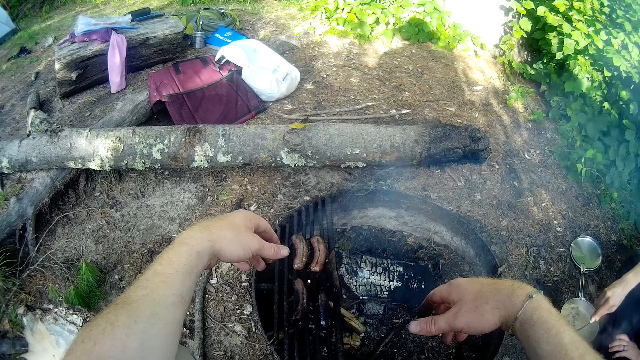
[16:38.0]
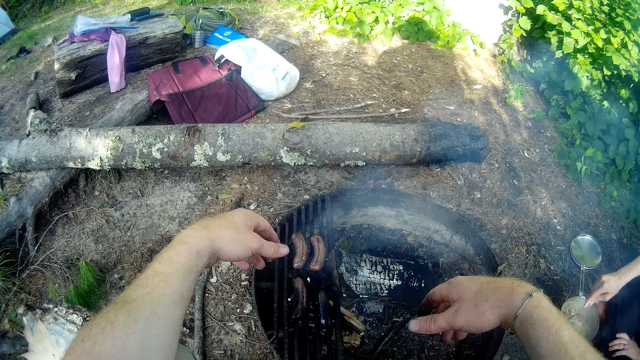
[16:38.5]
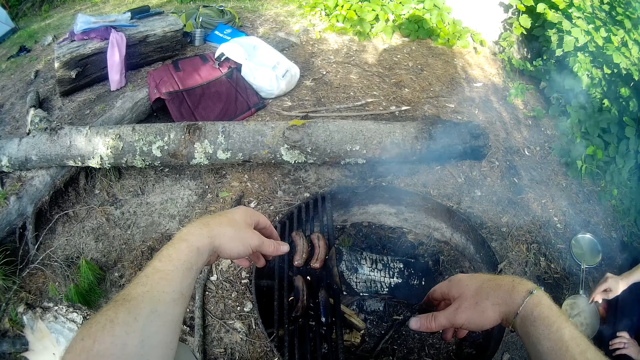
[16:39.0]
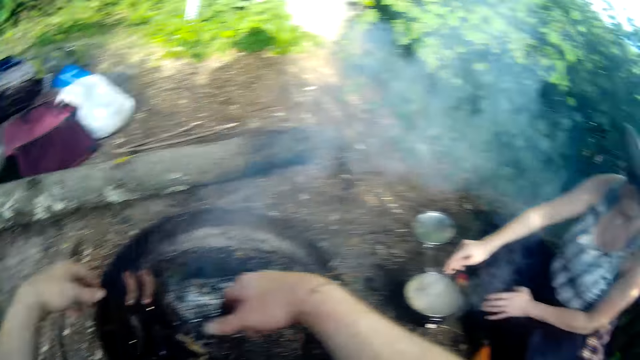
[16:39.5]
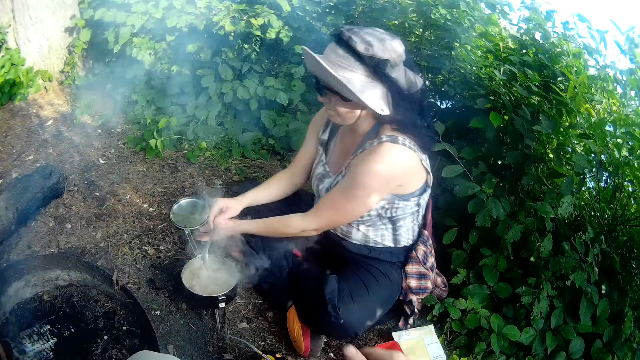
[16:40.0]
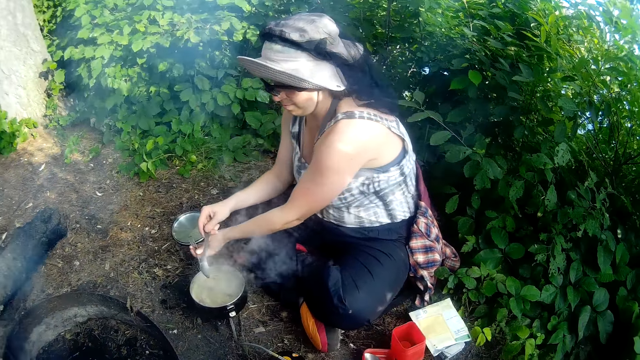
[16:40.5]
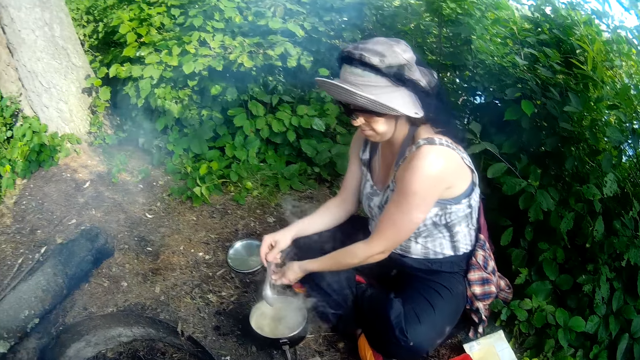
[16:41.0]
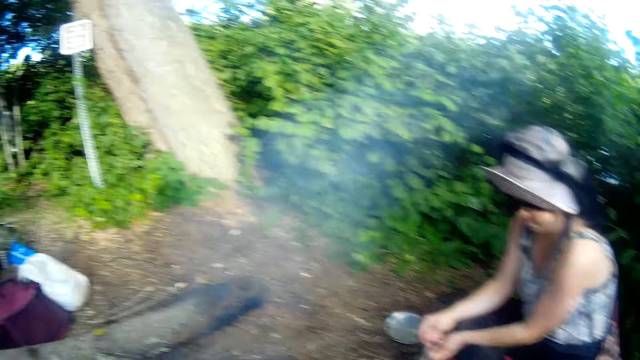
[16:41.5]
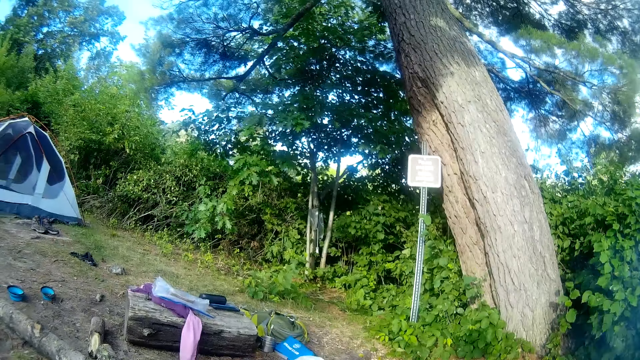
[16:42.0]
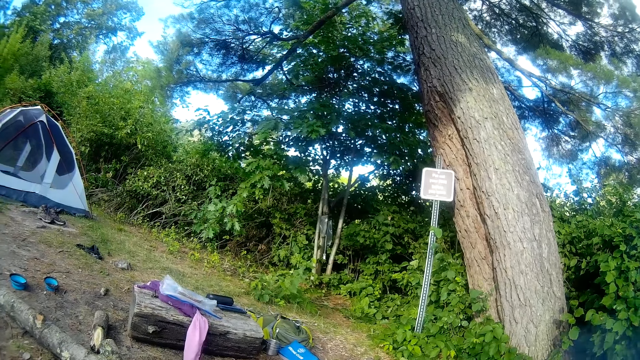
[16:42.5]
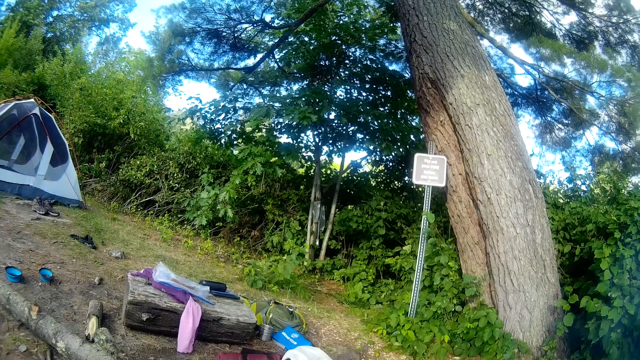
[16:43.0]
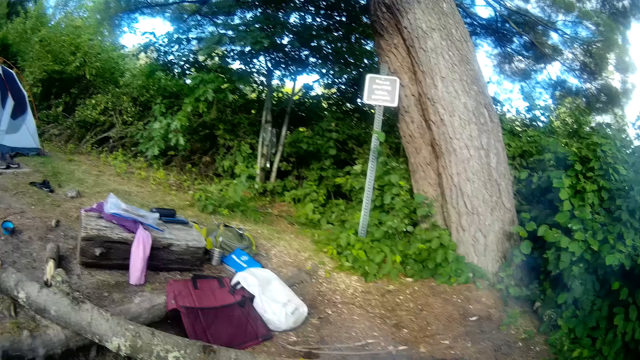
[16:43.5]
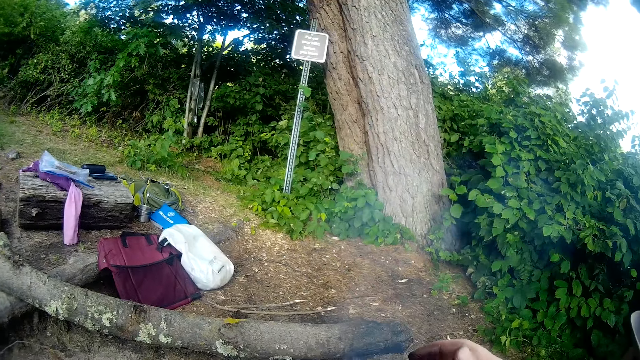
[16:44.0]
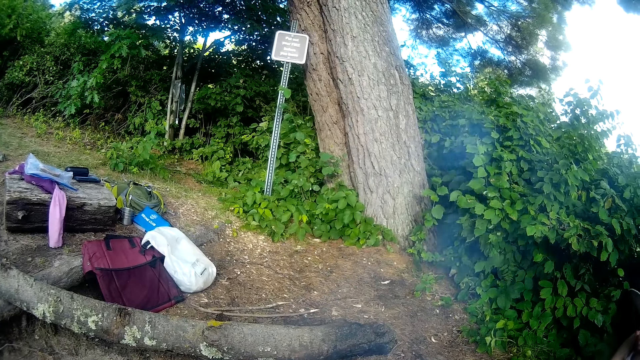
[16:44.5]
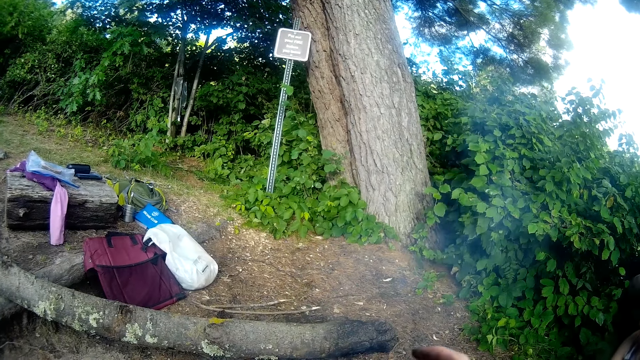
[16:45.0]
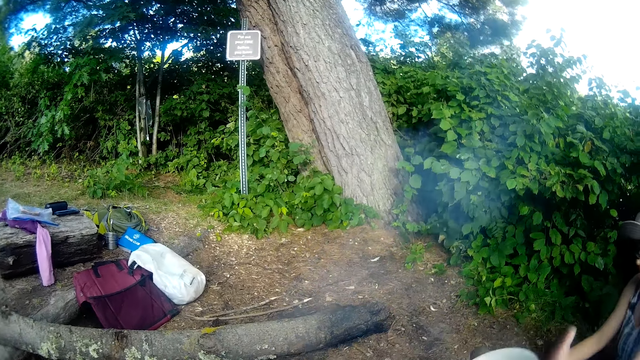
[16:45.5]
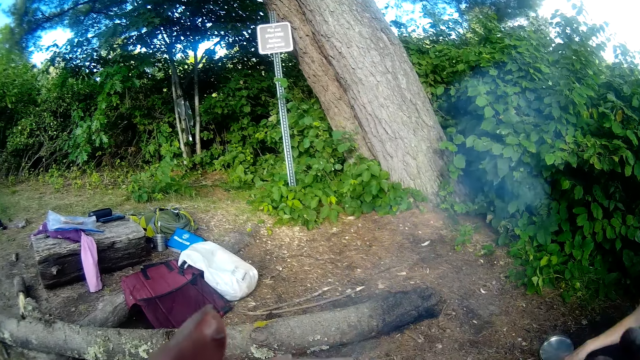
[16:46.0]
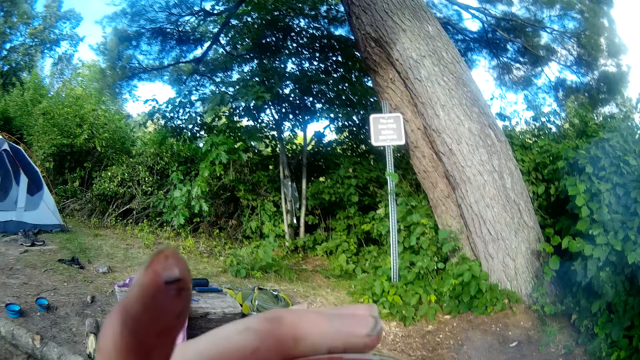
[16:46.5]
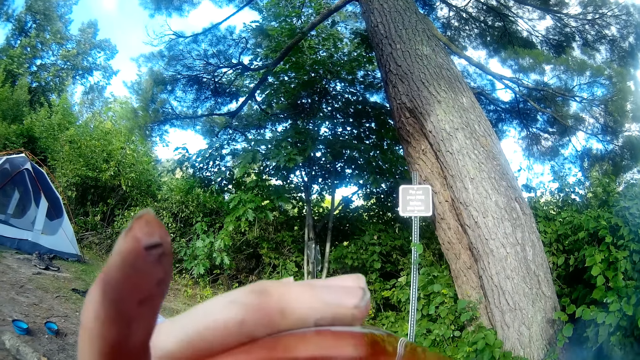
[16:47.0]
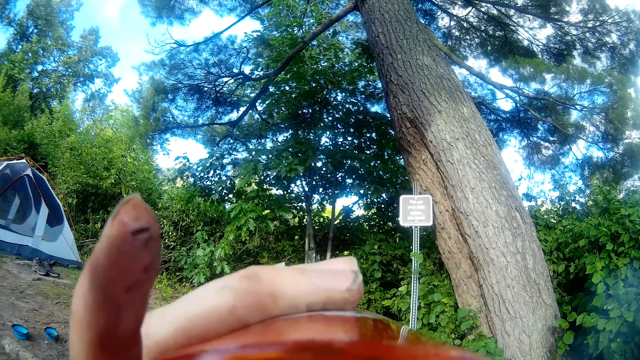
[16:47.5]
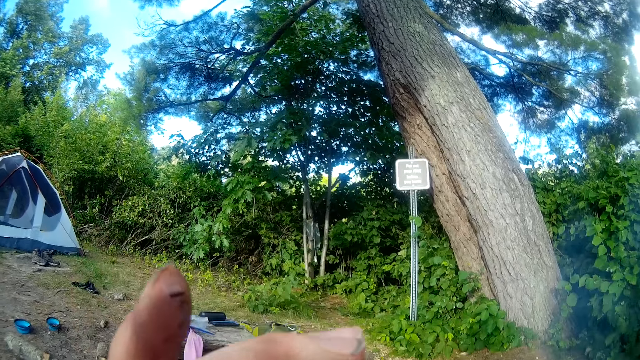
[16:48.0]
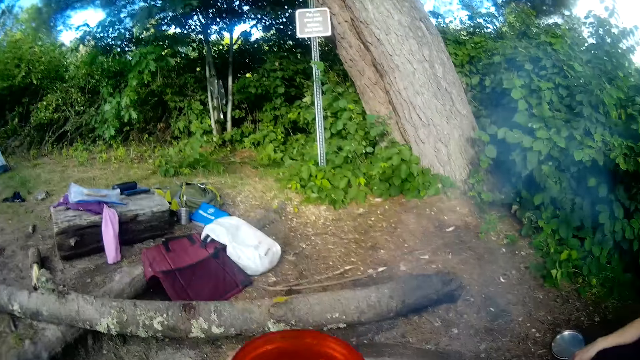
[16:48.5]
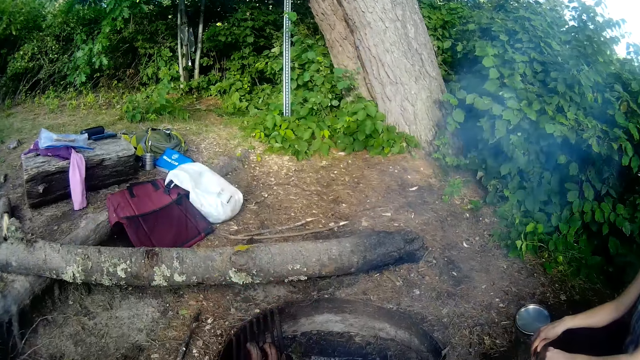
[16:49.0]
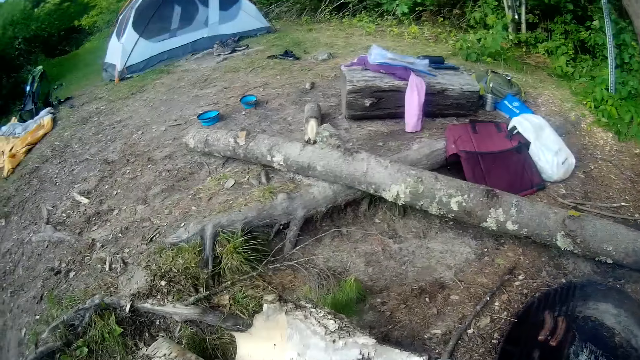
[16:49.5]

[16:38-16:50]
The camera wearer drinks from the bottle.

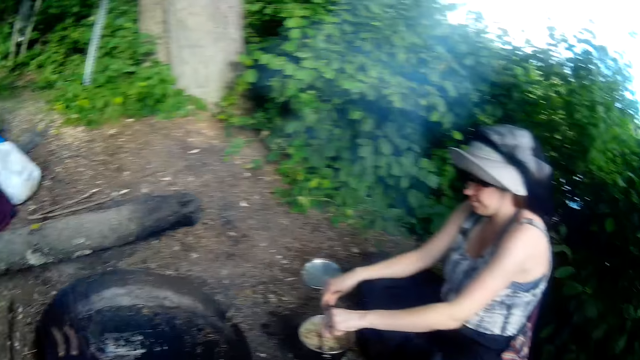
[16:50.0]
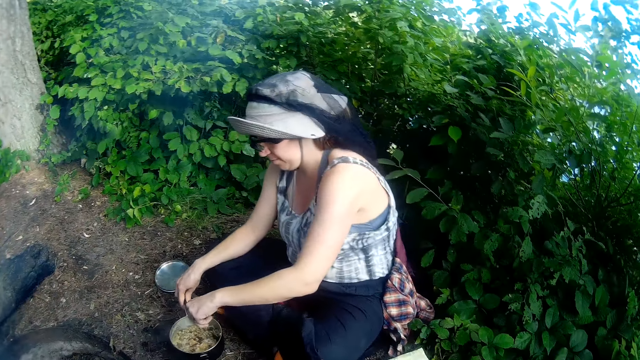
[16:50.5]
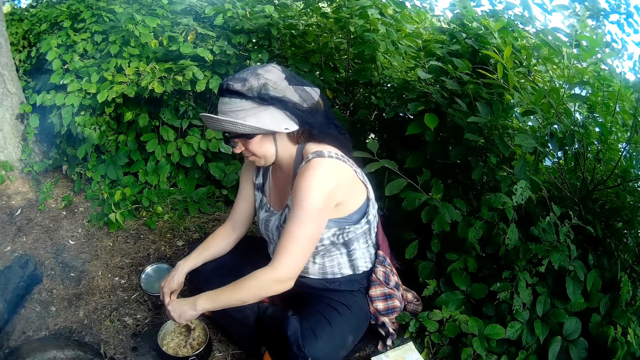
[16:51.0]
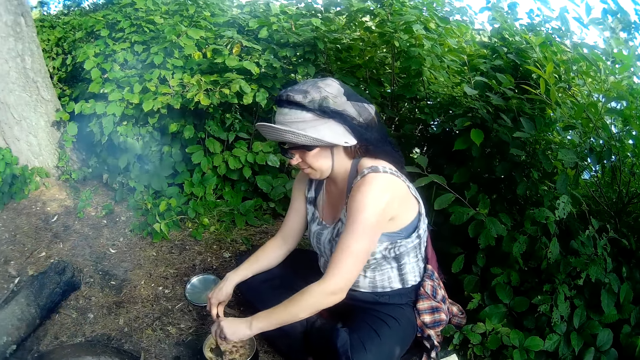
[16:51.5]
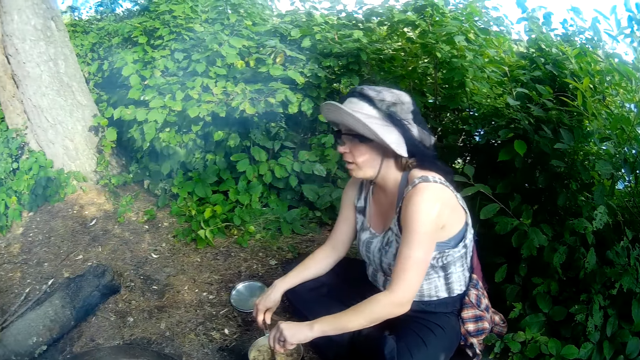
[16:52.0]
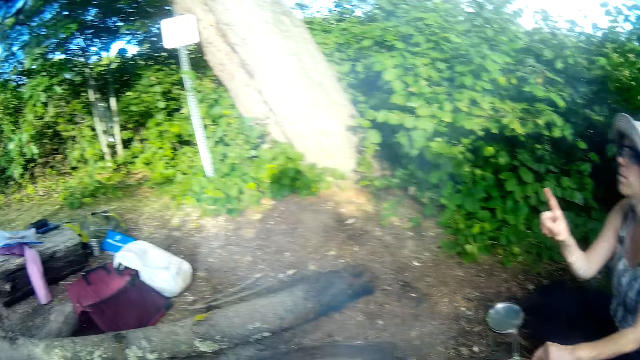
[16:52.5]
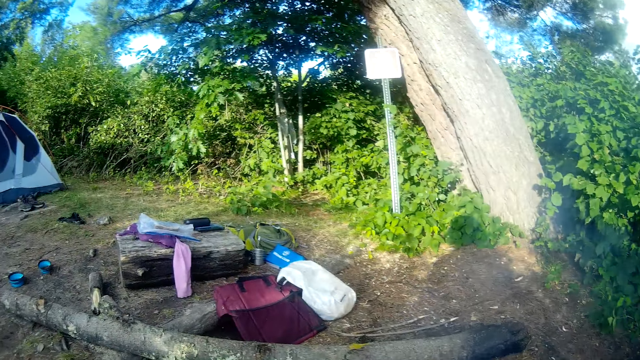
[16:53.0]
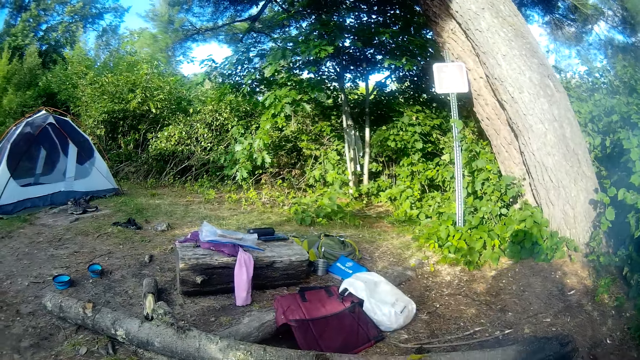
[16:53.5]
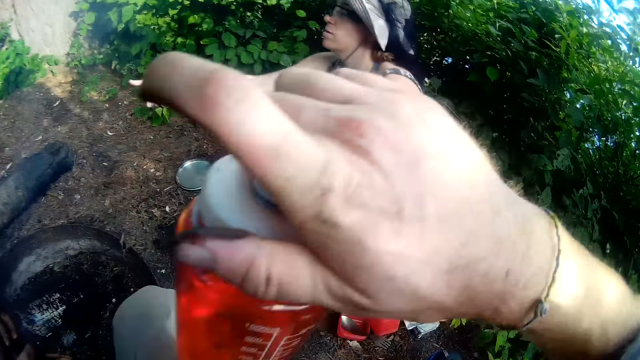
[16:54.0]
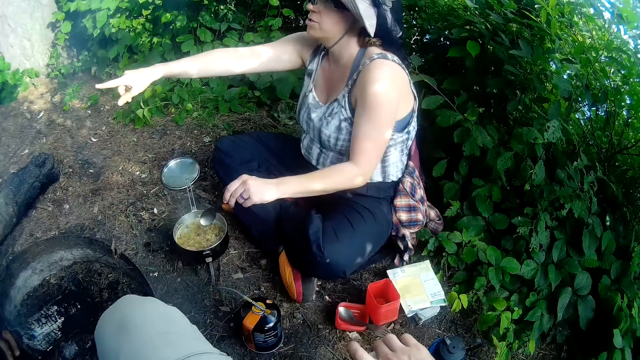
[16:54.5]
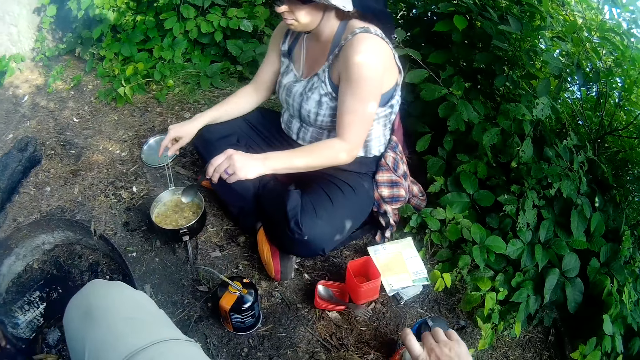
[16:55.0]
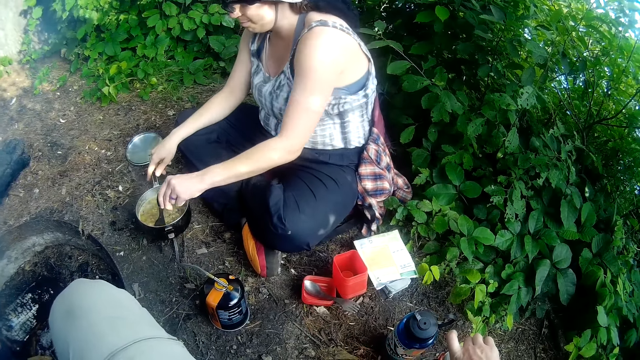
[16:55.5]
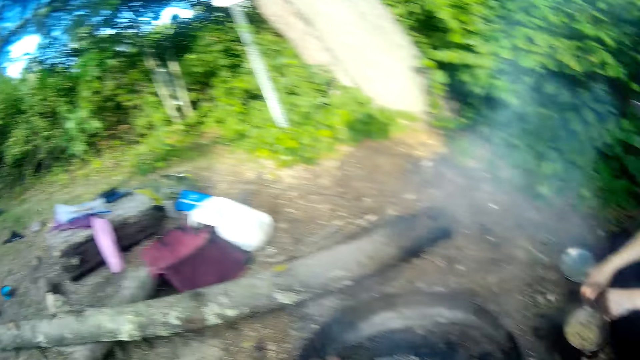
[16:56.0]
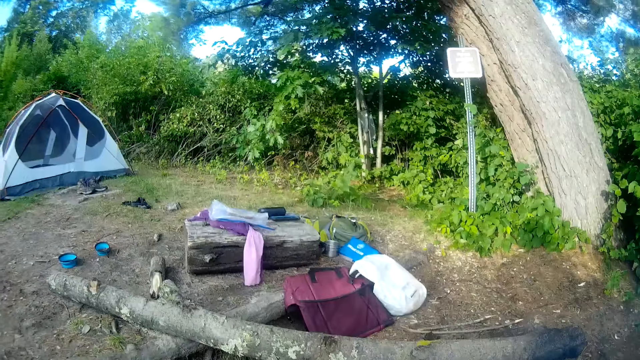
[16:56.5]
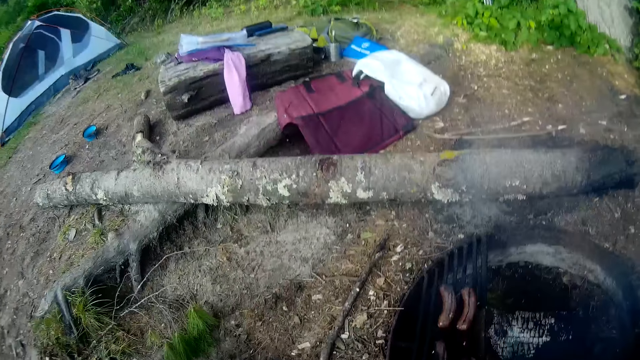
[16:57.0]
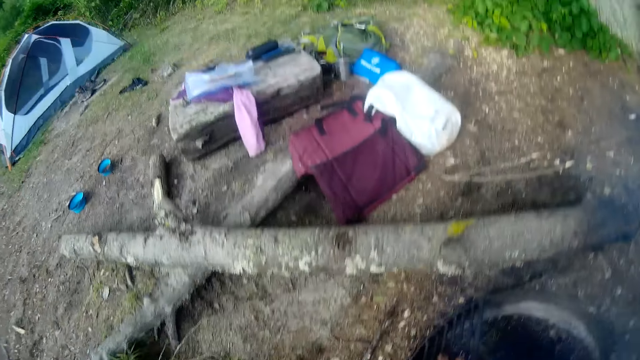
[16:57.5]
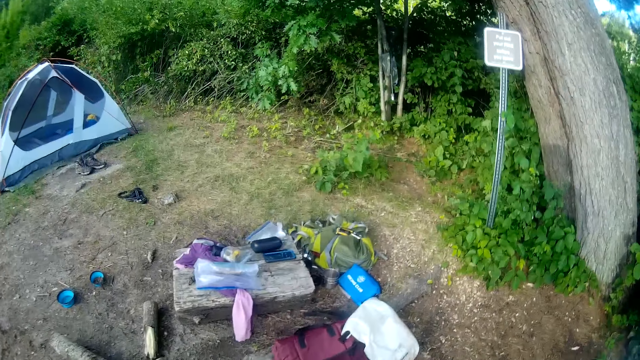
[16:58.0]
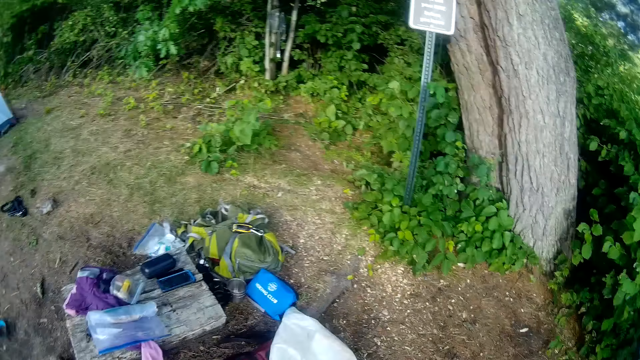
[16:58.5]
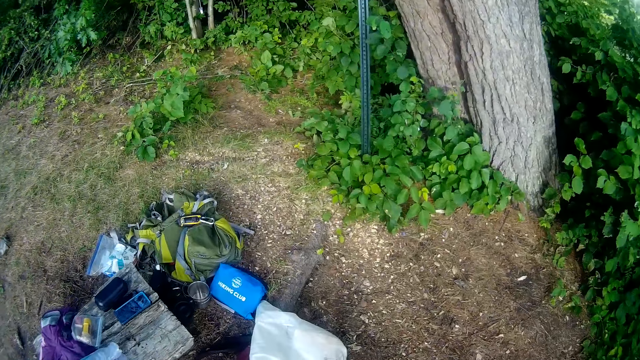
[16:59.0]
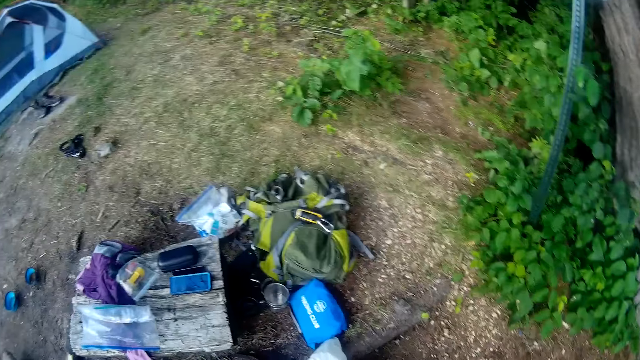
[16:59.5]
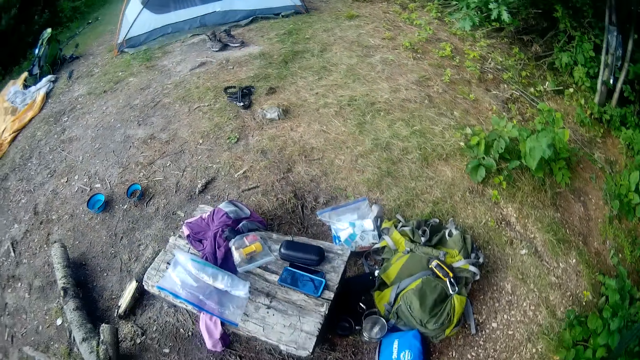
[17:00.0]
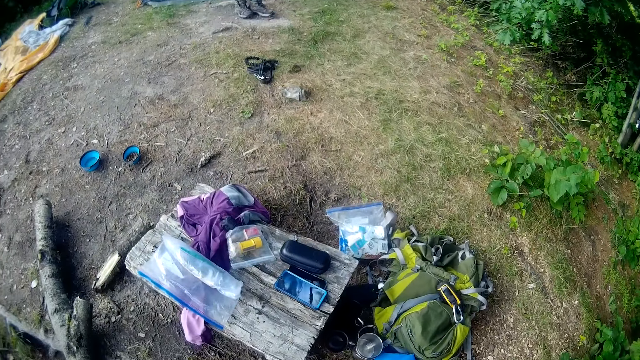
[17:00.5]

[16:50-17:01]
The camera wearer talks to a woman. The woman talks to the camera wearer. The camera wearer closes the bottle. The woman points at their staffs. The camera wearer drops the bottle on the ground. They walk to their staffs. They stand.
